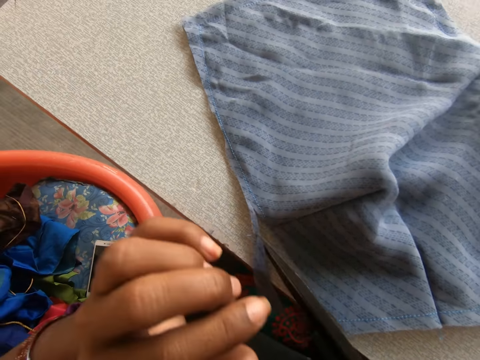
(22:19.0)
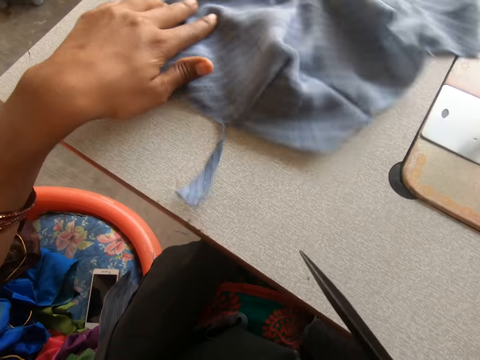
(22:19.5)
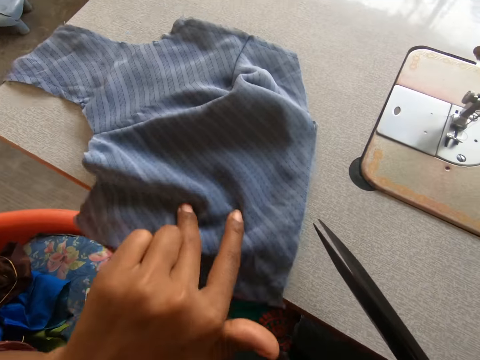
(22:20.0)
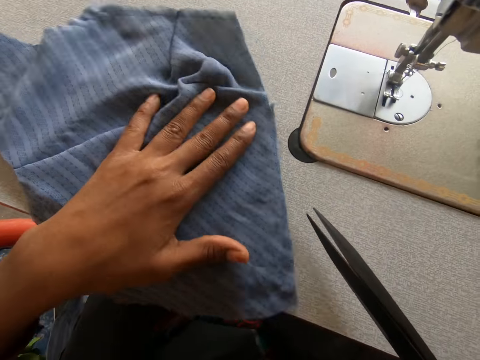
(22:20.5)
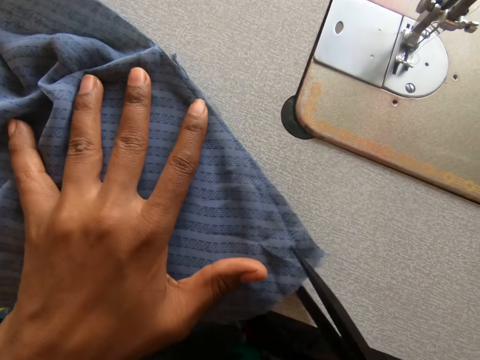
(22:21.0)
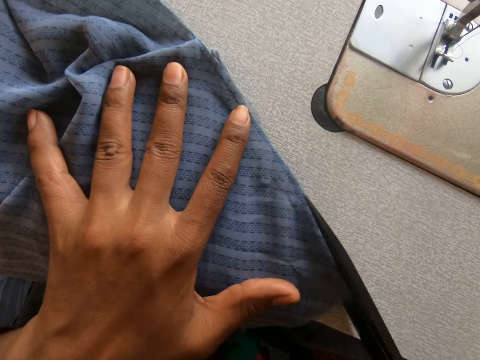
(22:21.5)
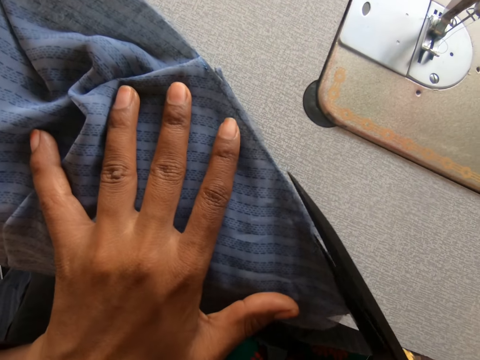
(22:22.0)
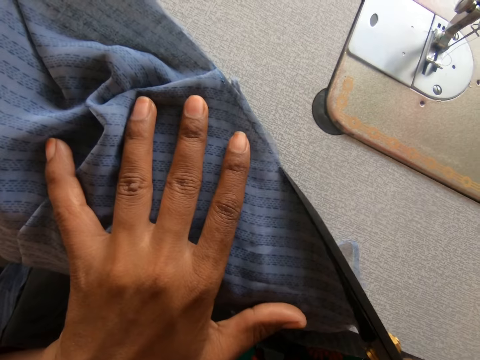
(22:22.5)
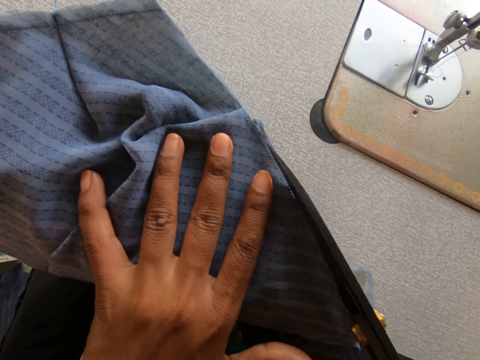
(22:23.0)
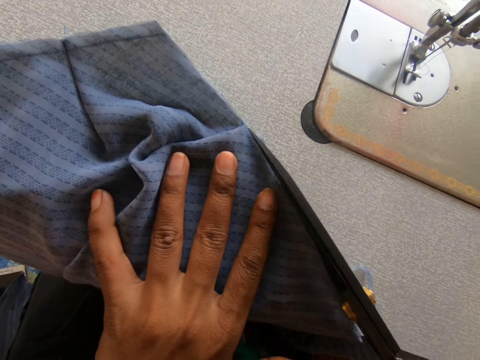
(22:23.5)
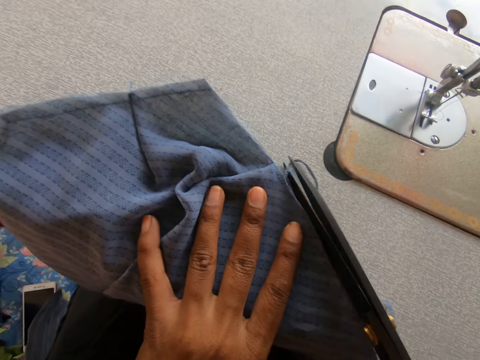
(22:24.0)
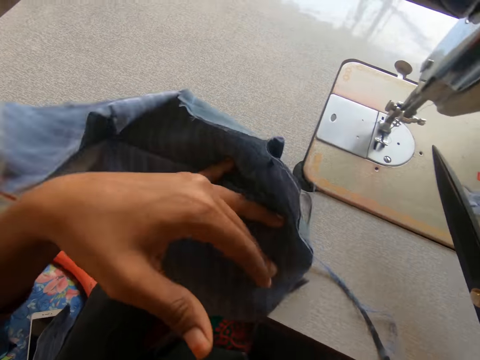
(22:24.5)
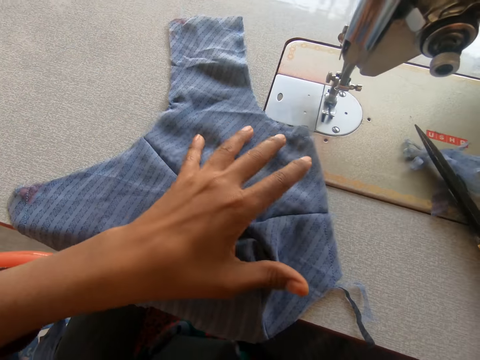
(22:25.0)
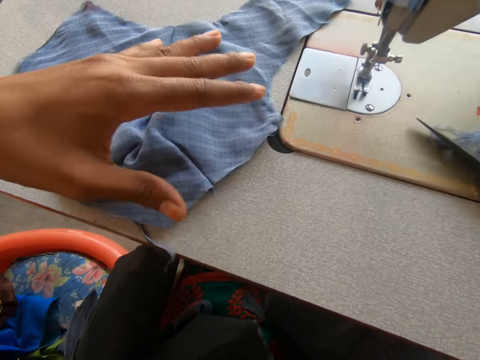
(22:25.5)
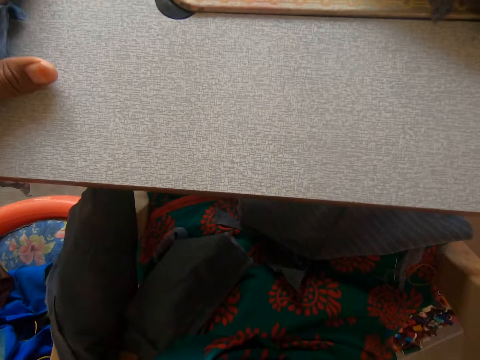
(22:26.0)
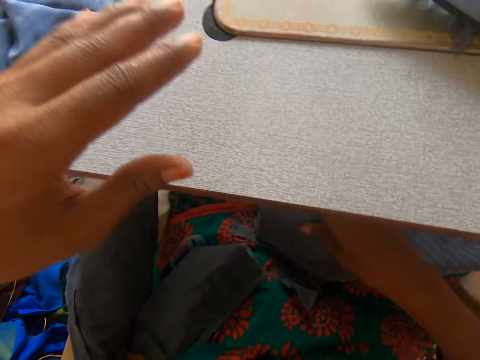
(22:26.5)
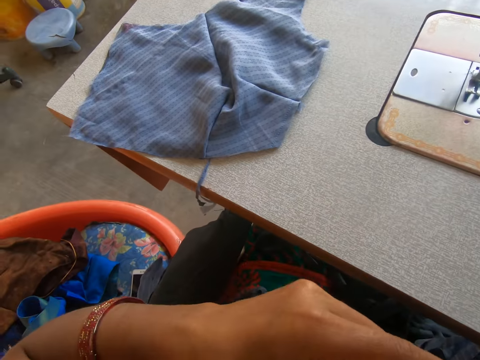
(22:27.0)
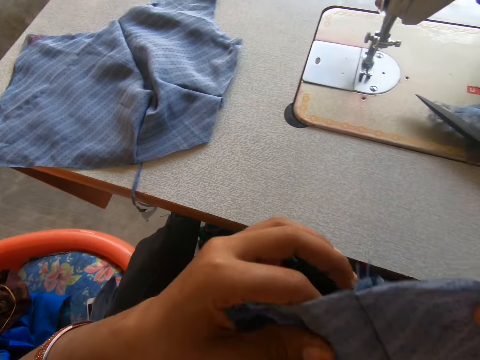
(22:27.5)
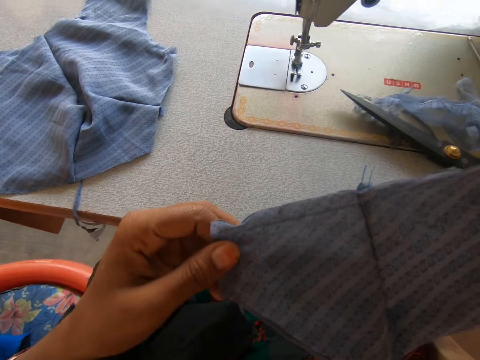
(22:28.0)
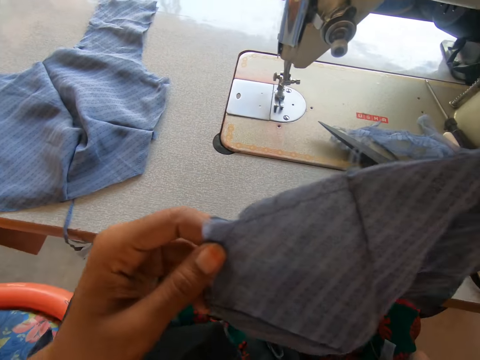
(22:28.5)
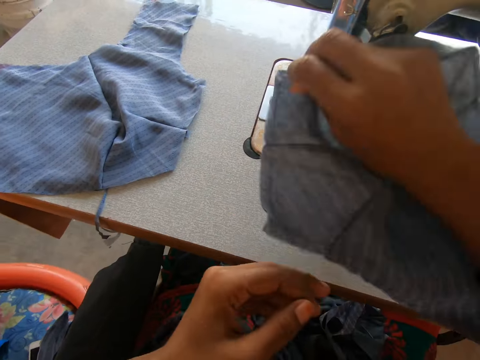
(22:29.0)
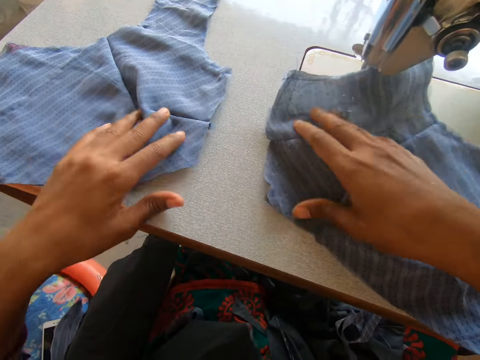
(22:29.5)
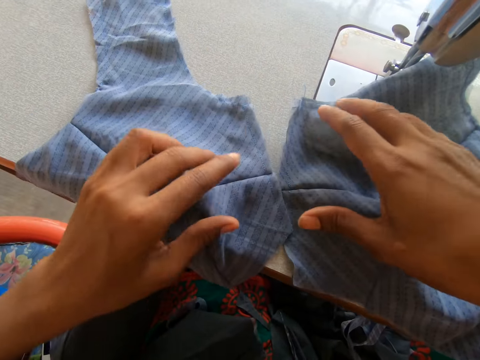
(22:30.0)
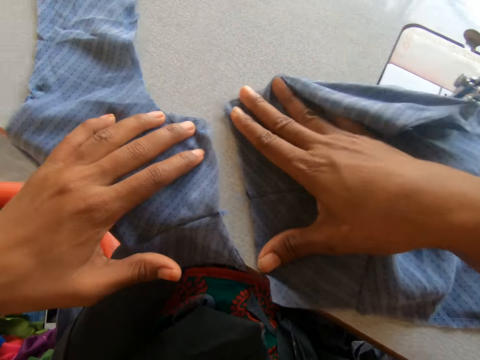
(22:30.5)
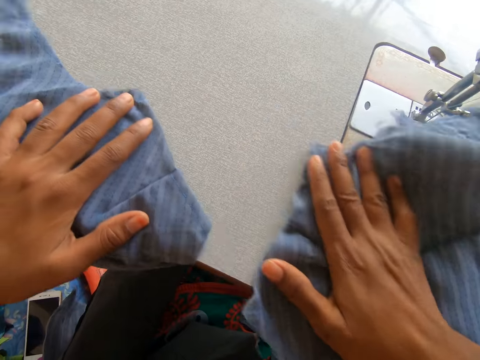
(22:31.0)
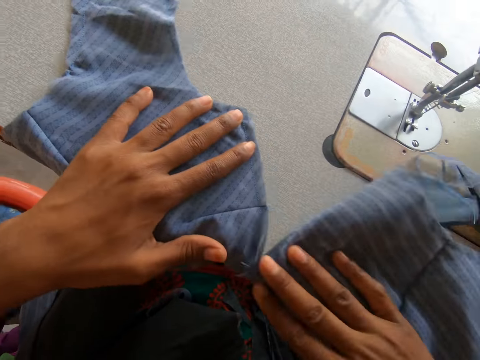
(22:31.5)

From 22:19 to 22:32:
The camera wearer turns the piece of cloth. They cut the piece of cloth. They turn the piece of cloth. They take the piece of cloth. They put down the piece of cloth.

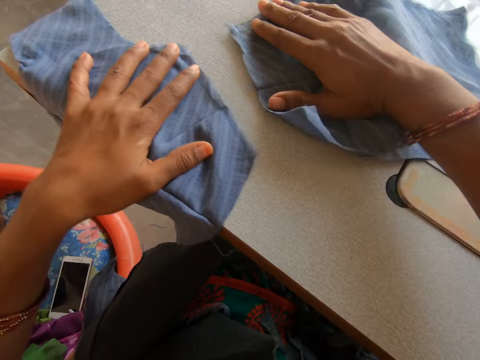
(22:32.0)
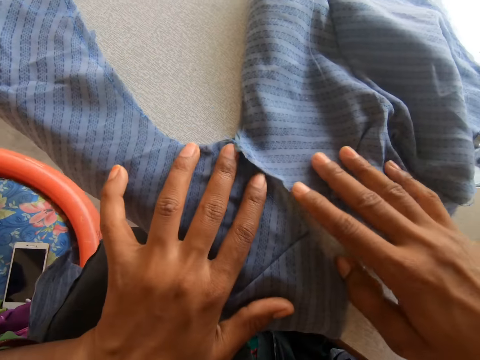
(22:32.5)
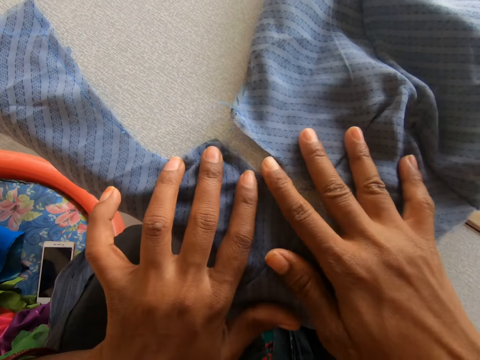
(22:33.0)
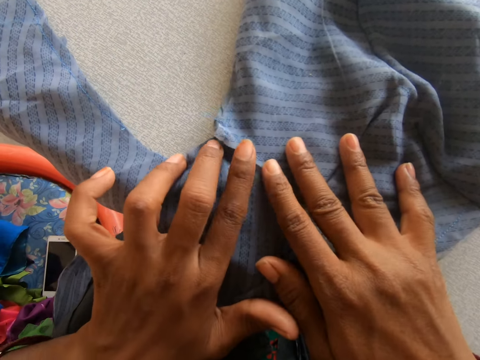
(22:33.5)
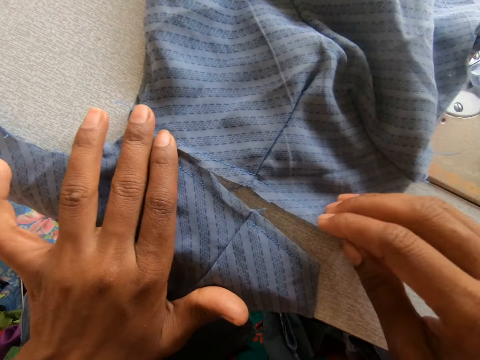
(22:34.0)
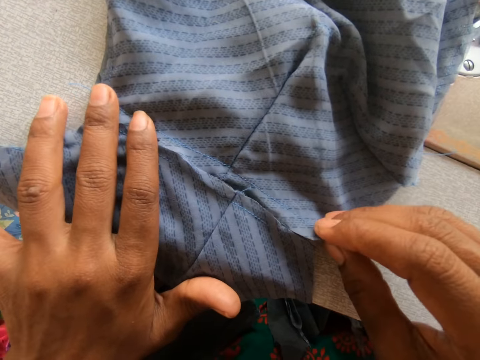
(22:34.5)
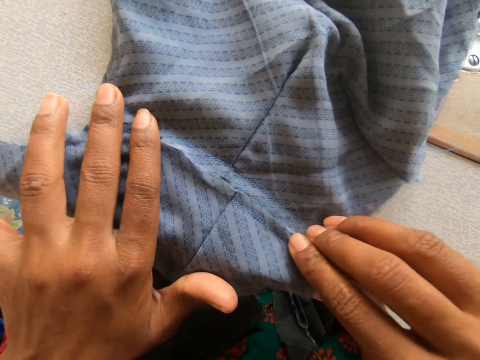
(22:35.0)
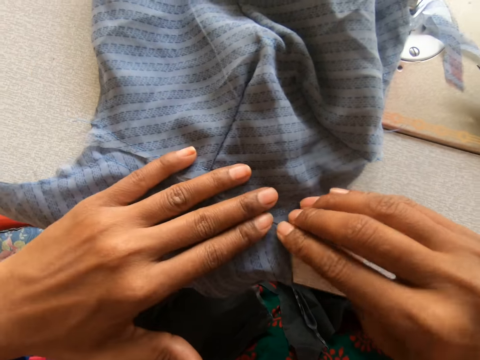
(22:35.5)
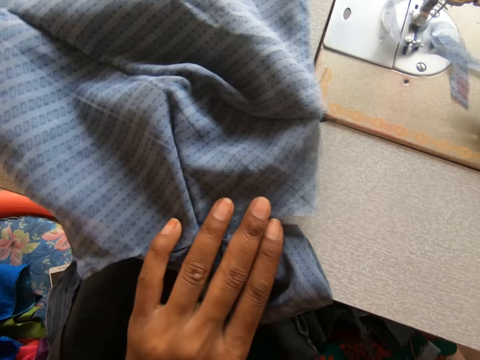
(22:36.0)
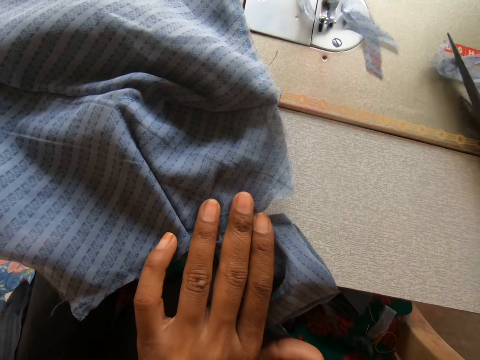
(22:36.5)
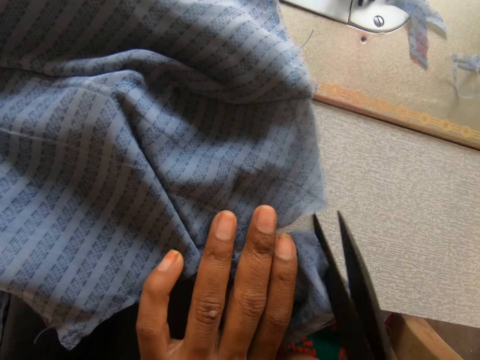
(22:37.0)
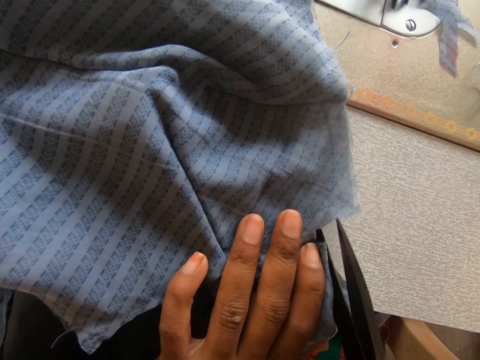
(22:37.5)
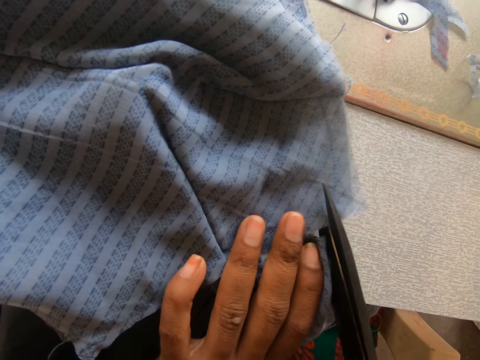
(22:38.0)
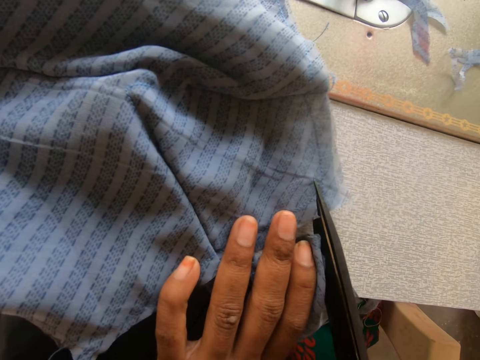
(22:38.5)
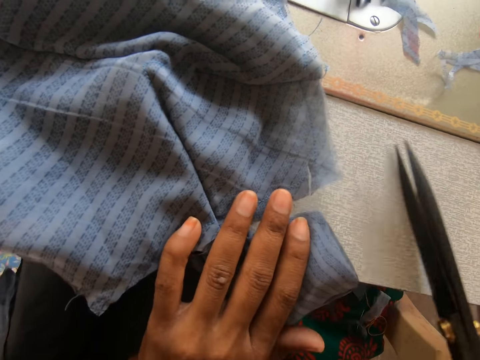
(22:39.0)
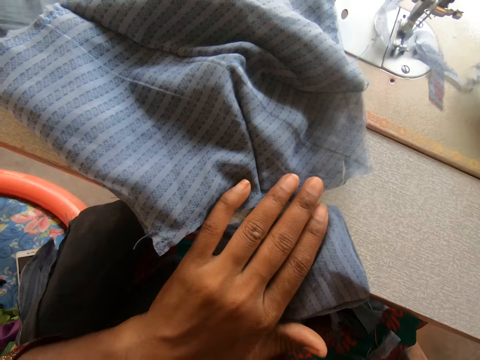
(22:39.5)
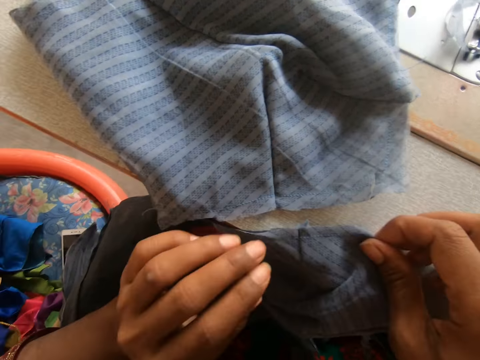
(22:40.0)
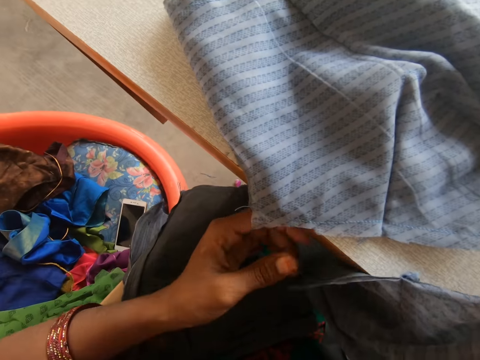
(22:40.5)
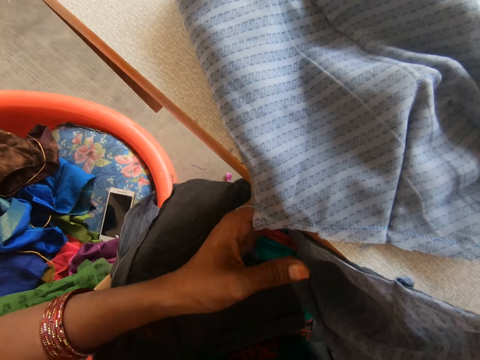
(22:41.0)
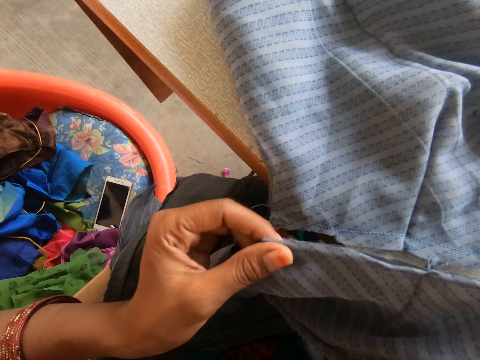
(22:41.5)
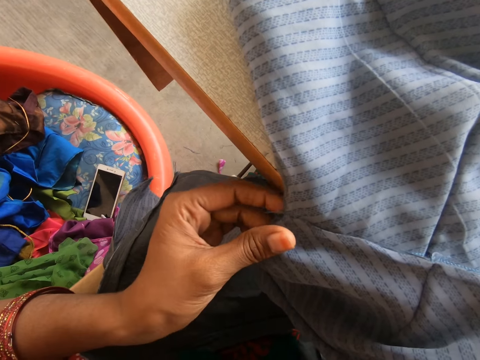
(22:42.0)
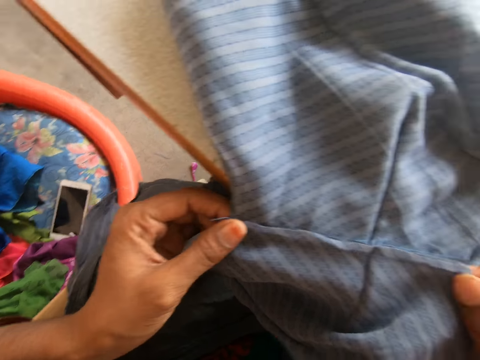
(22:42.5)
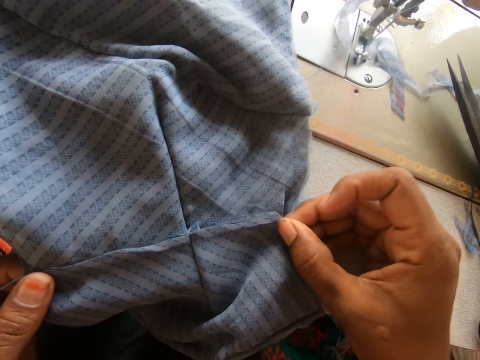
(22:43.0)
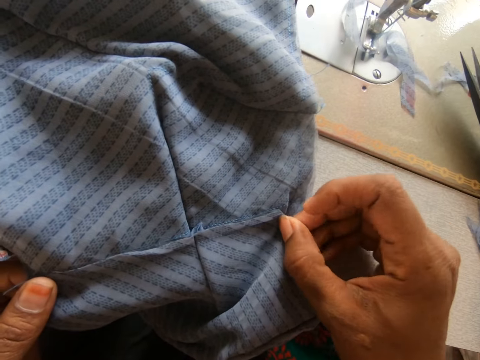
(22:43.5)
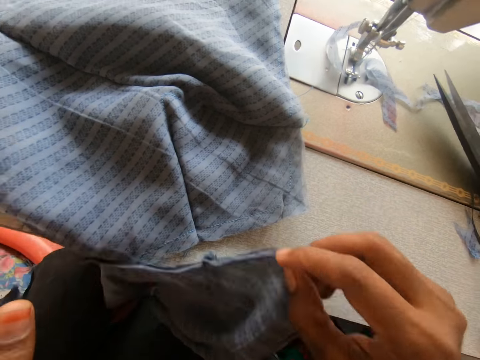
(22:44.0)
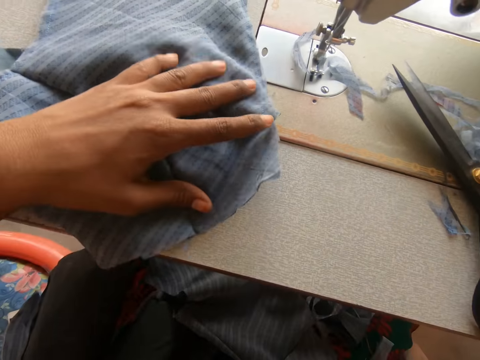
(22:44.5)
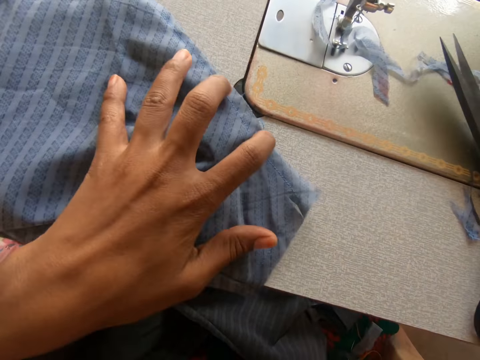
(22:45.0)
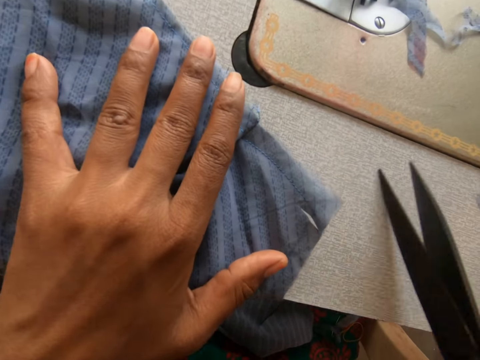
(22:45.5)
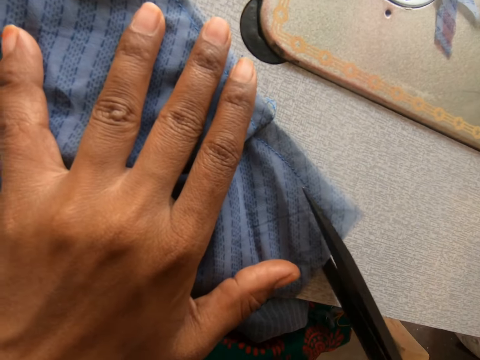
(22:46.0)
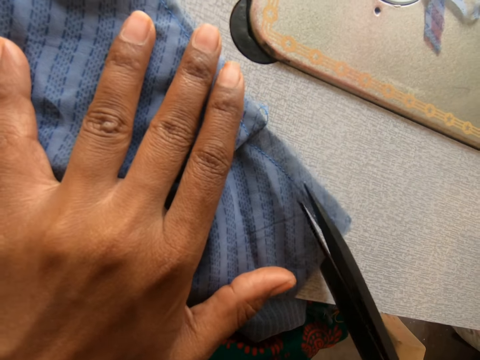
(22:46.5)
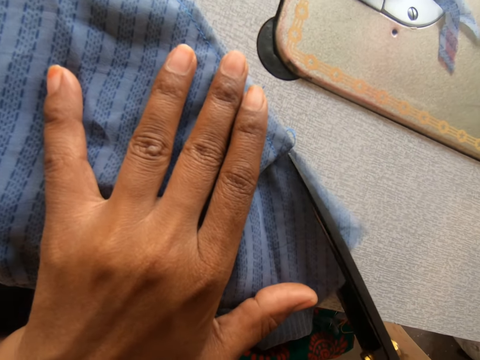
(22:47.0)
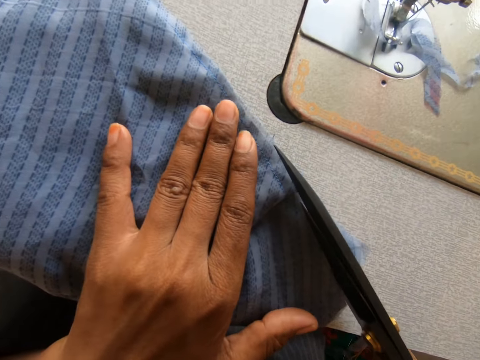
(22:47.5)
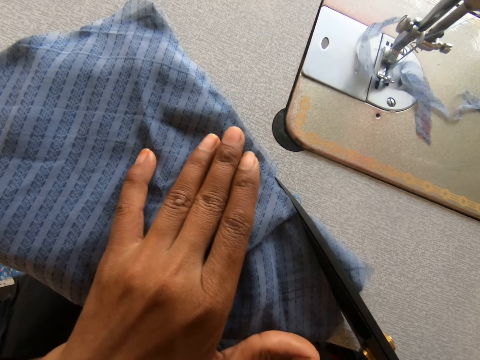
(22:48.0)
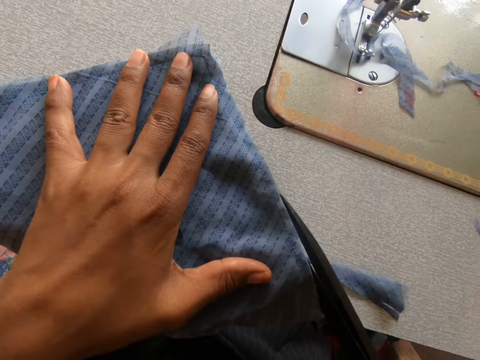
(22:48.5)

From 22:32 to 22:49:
The camera wearer moves the piece of cloth on the machine. They join the two pieces of cloth together. They take the scissors. They cut the piece of cloth with the scissors. They put down the scissors. They move the piece of wood. They pick up the scissors on the sewing machine. They cut another part of the cloth with the scissors.
